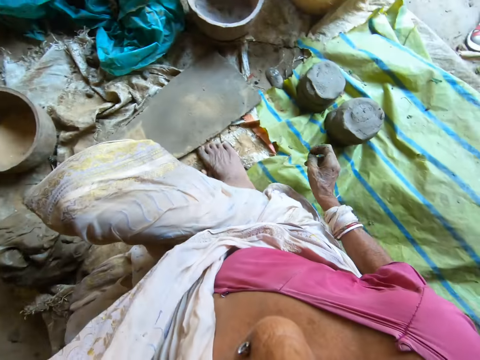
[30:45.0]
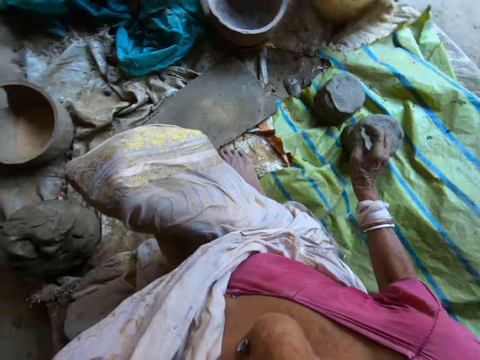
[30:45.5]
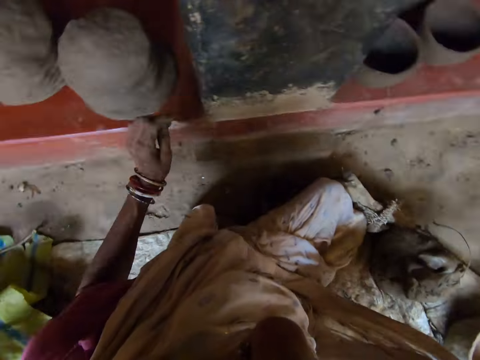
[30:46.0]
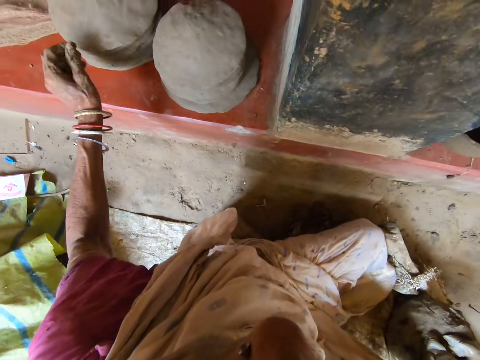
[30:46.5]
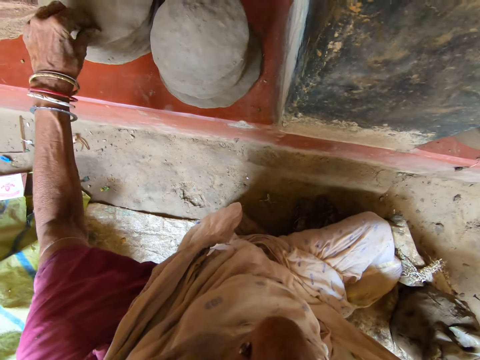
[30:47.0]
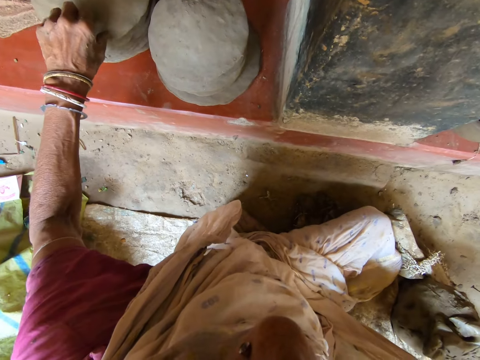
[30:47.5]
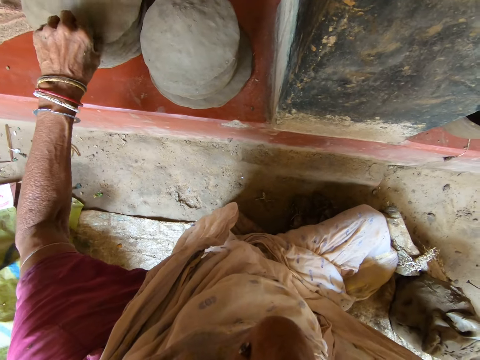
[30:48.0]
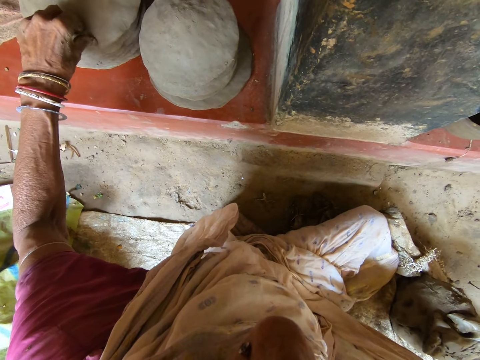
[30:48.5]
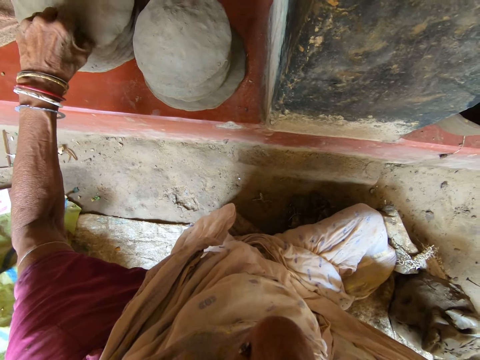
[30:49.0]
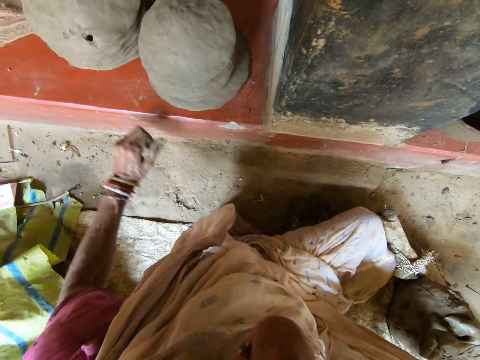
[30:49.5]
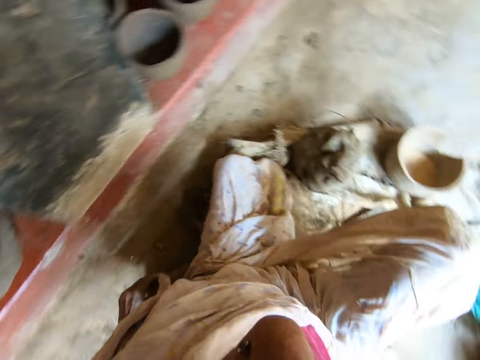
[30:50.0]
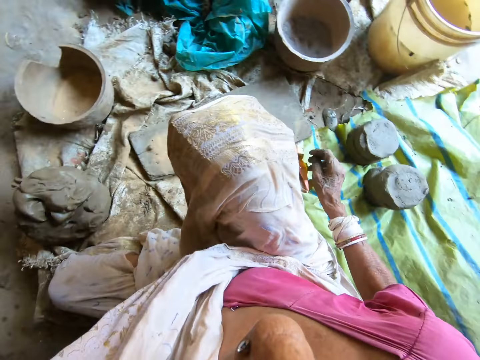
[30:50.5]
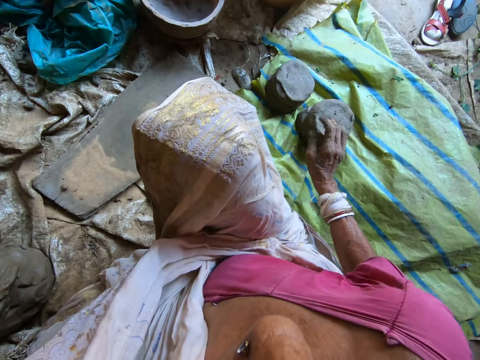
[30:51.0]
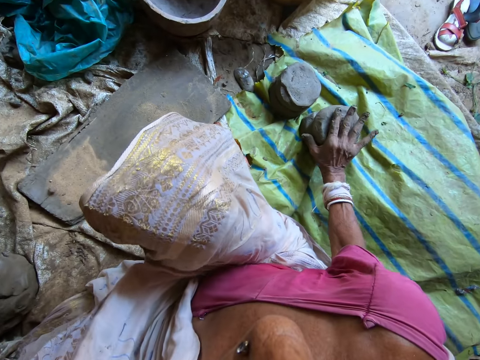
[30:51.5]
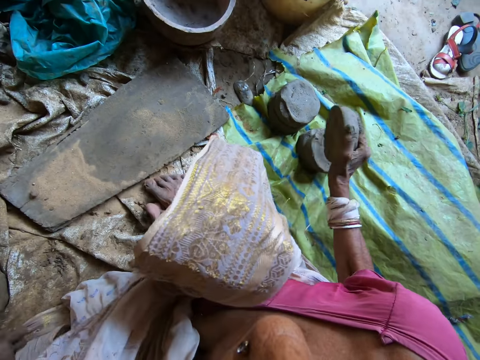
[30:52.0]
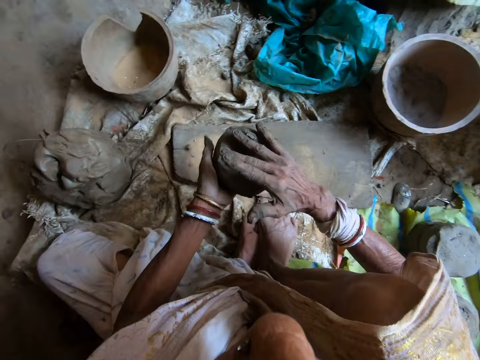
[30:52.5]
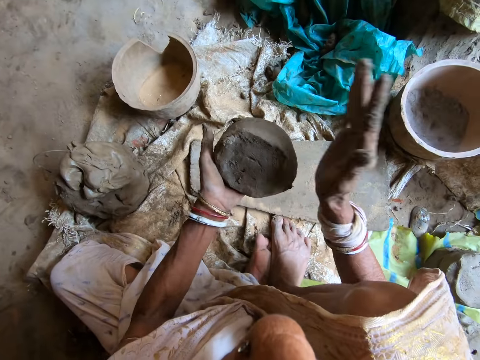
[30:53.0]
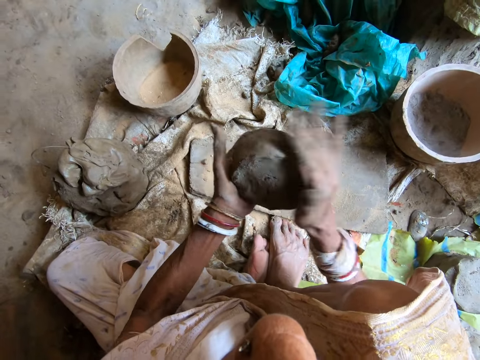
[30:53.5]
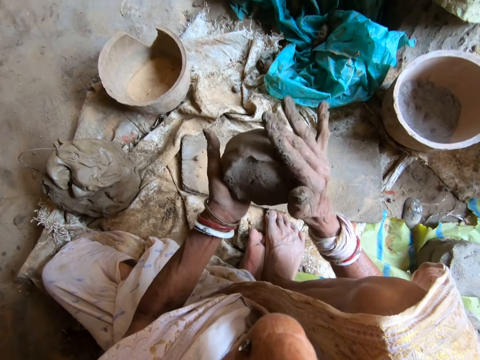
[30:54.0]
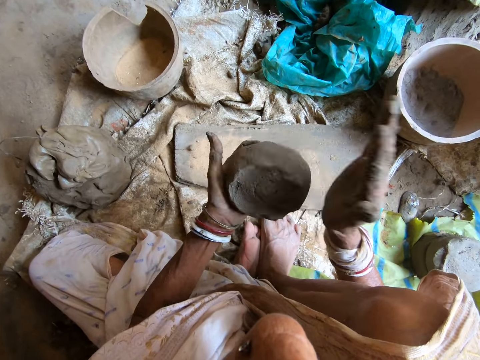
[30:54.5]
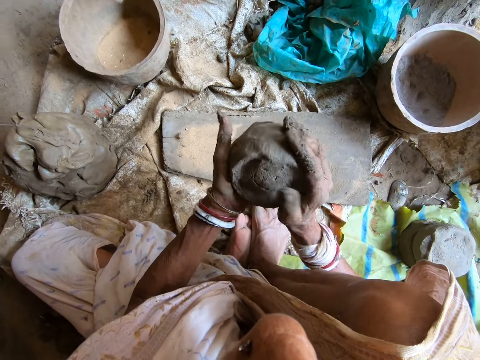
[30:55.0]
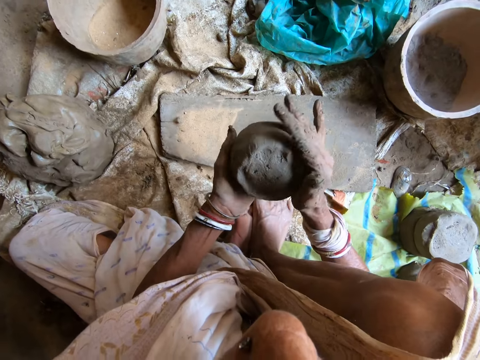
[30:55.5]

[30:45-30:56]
The camera wearer looks around. She scoops some clay from the clay mold on the stack of clay molds with her left hand. She removes extra mold. She picks a clay lump from the stack of clay lumps on the floor with her right hand. She passes the clay lump from her right hand to her left hand. She hits the clay lump in her left hand with her right hand.

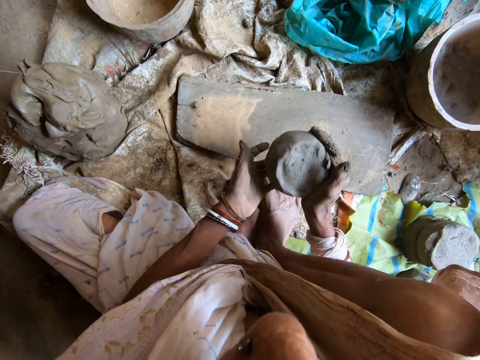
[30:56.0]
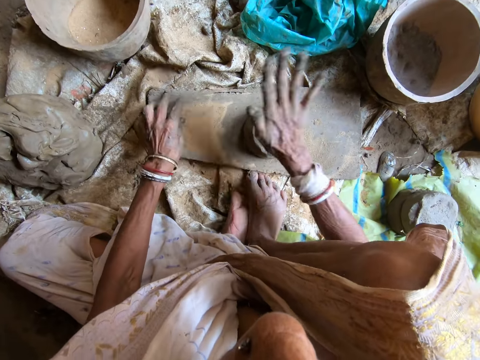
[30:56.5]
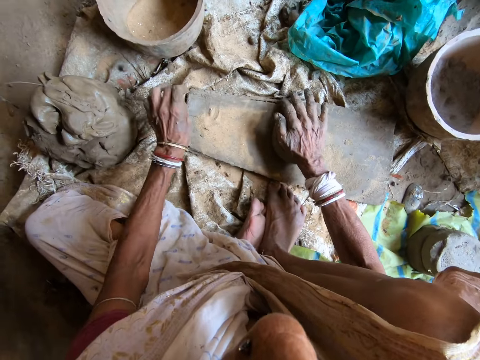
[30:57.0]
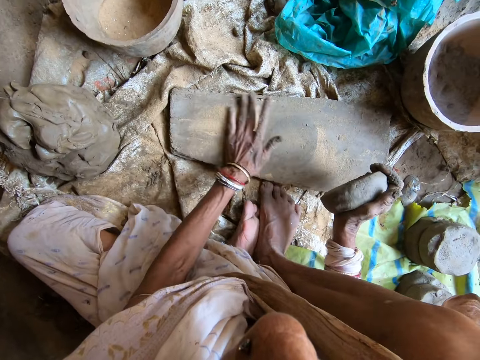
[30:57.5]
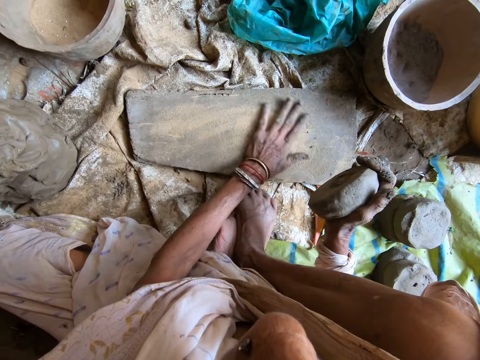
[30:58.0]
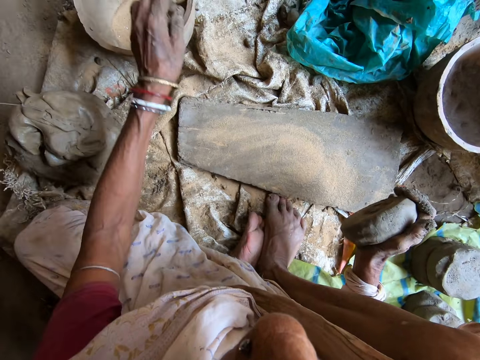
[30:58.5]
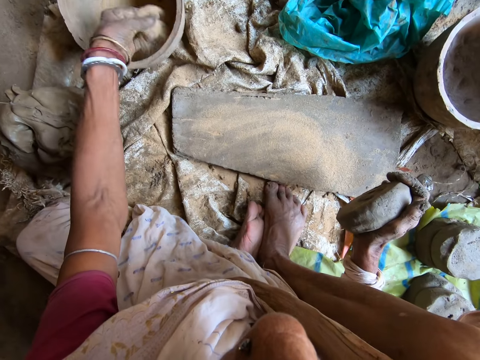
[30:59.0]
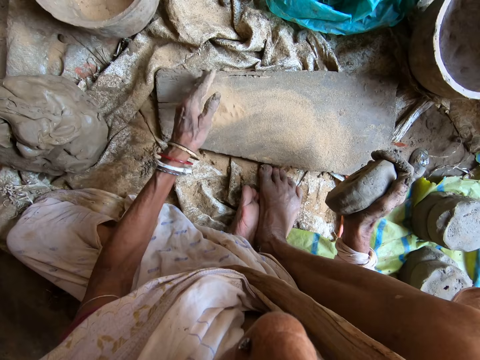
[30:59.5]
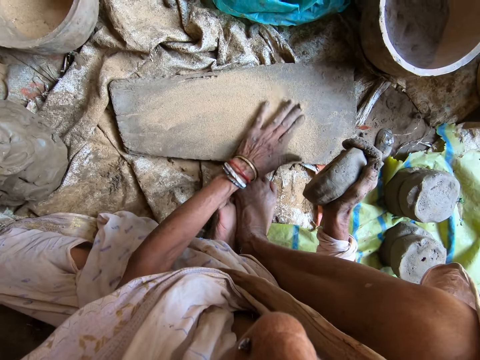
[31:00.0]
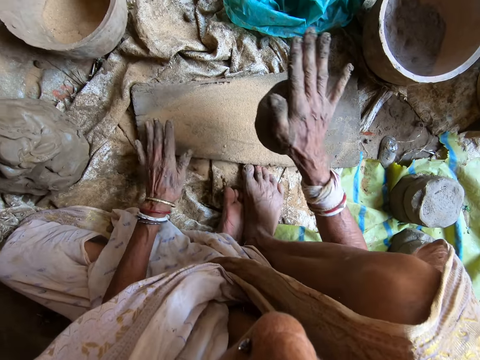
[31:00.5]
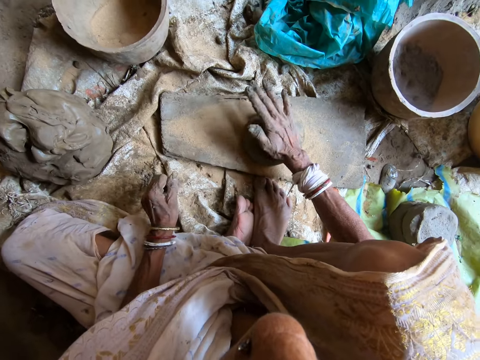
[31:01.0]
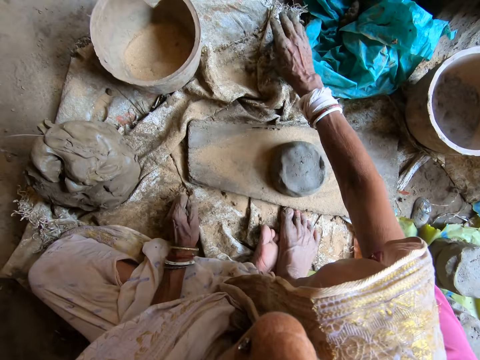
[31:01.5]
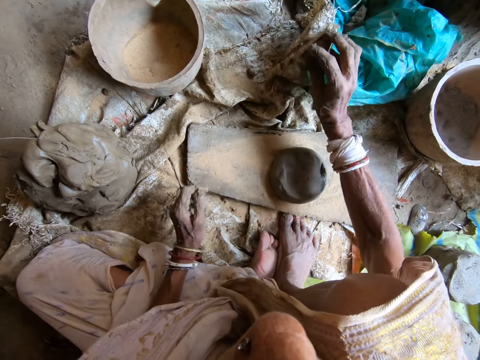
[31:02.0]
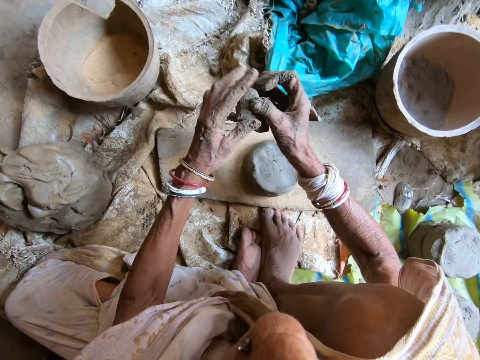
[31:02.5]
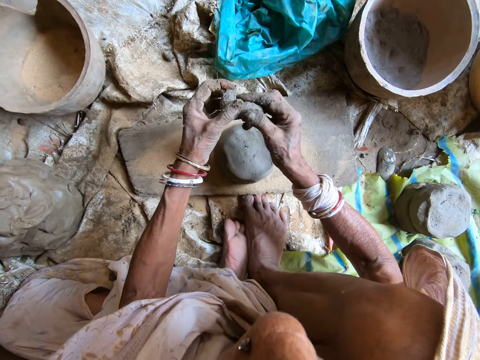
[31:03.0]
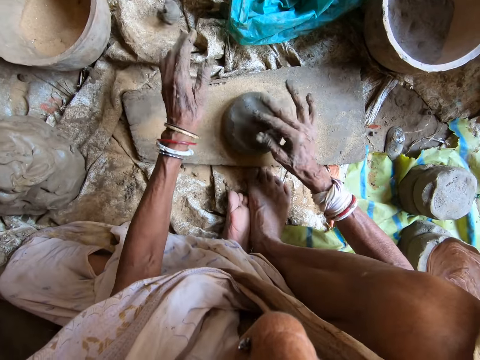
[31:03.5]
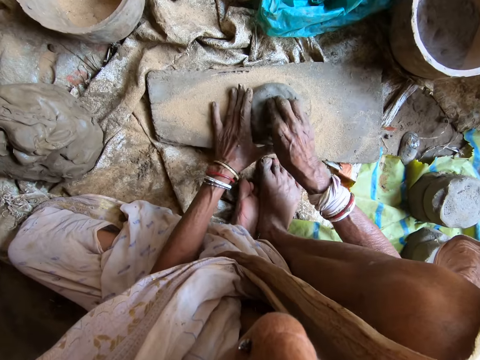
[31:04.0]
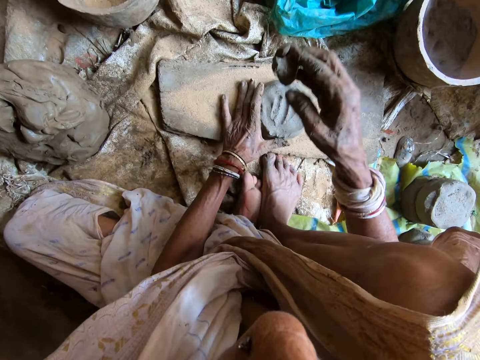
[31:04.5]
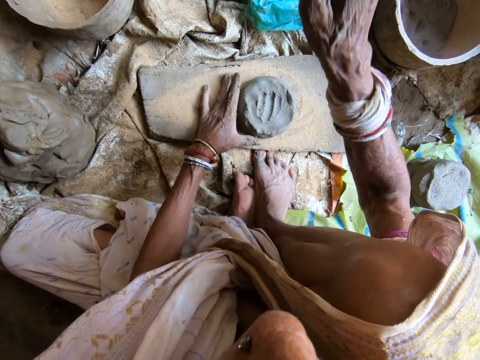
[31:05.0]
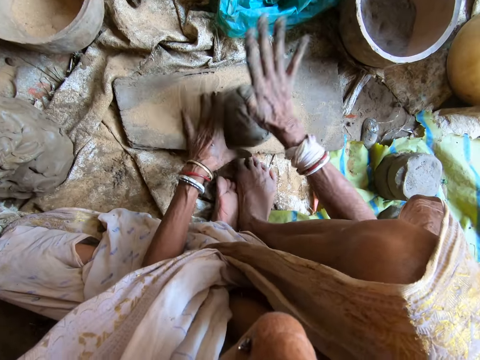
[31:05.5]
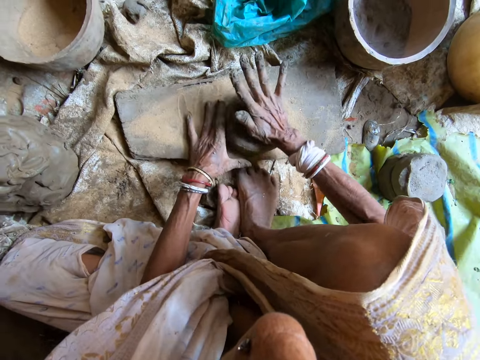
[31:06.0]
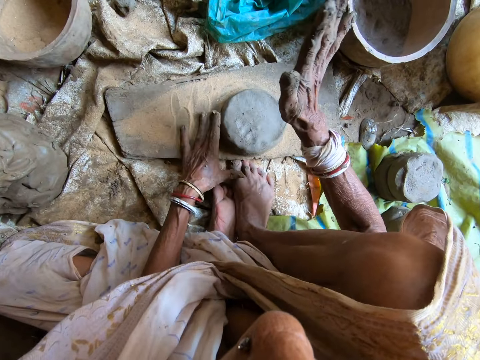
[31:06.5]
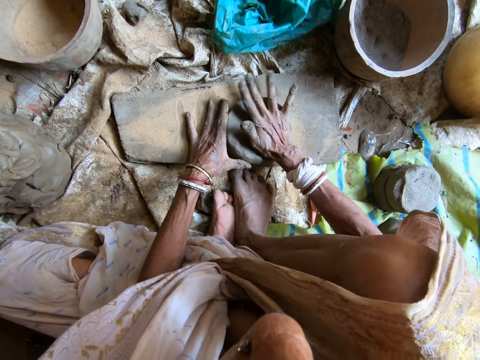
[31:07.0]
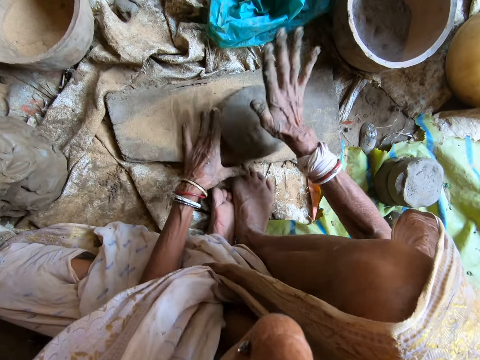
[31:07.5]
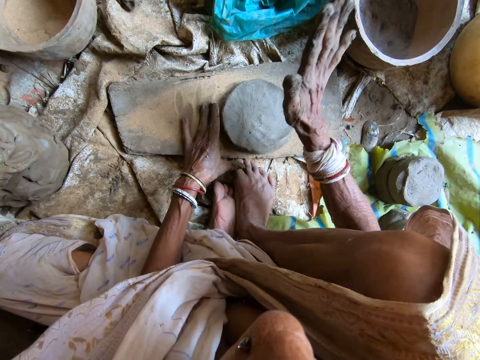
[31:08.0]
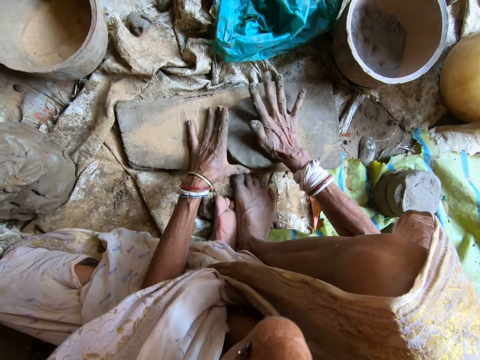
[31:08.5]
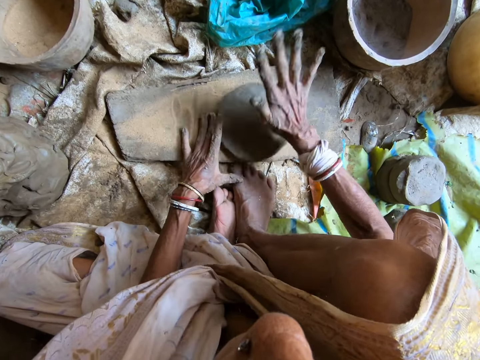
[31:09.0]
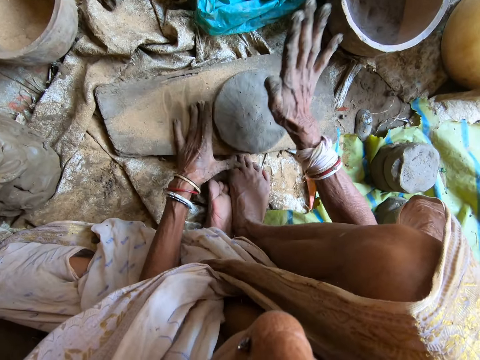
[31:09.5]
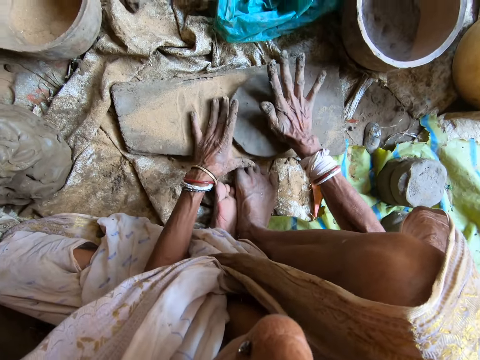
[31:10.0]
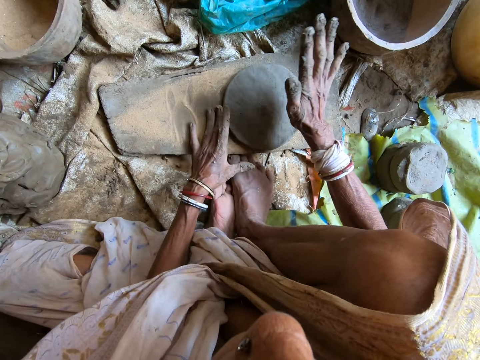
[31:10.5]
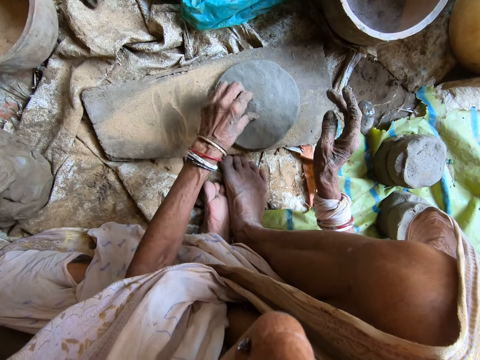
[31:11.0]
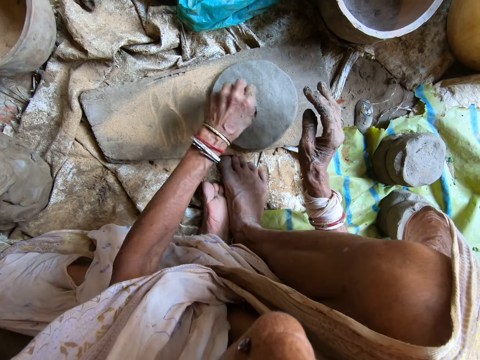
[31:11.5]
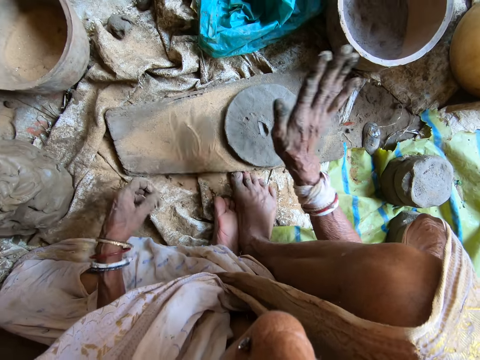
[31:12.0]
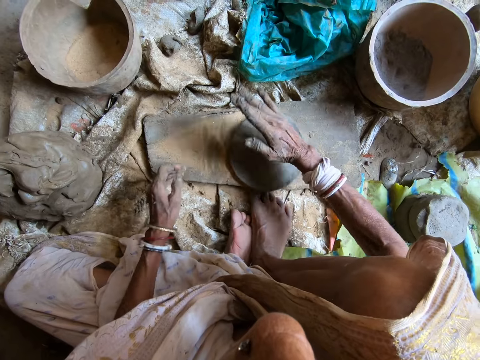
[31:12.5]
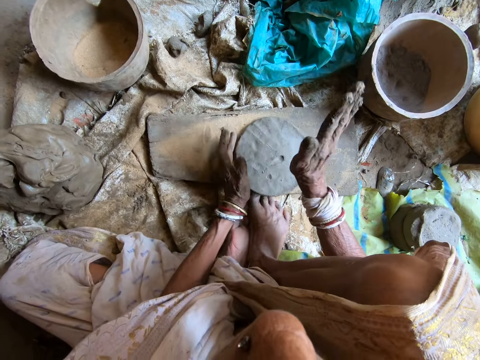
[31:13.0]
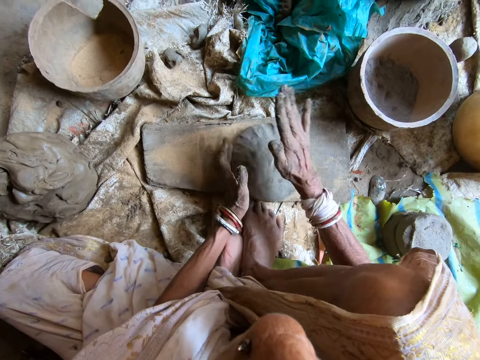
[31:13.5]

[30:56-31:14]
The camera wearer passes the clay lump from her left hand to her right hand. She drops the clay lump in her right hand on the wooden board. She tosses a piece of clay from the wooden board to the floor with her left hand. She hits the clay lump on the wooden board with her right hand. She picks the clay lump from the wooden board with her right hand. She wipes the wooden board with her left hand. She takes some sand from the bucket with her left hand. She drops the sand in her left hand on the wooden board and spreads the sand on the wooden board with her left hand. She places the clay lump in her right hand on the wooden board. She picks a clay lump from the sack with her right hand. She divides the clay lump in her right hand with her left hand. She tosses a clay lump in her left hand on the sack. She places the clay lump in her right hand on top of the clay lump on the wooden board. She touches the clay lump on the wooden board with her left hand. She scoops some clay from the clay mold on the wooden board in her left hand with her right hand. She tosses the clay from her right hand to the floor. She turns the clay lump on the wooden board with her left hand. She hits the clay lump on the wooden board into a clay mold with her right hand. She scoops some clay from the clay mold on the wooden board with her left hand. She hits the clay mold on the wooden board with her right hand. She hits it again. She turns the clay lump on the wooden board with her left hand.
